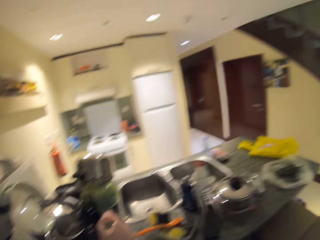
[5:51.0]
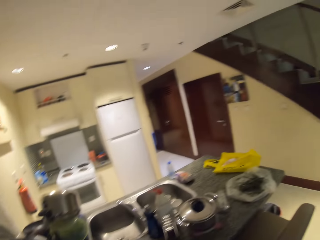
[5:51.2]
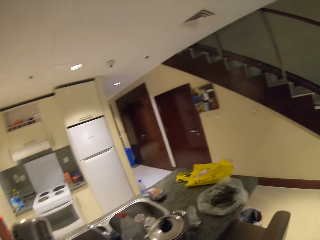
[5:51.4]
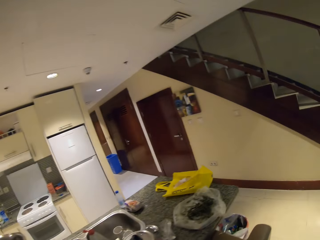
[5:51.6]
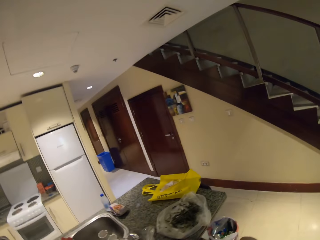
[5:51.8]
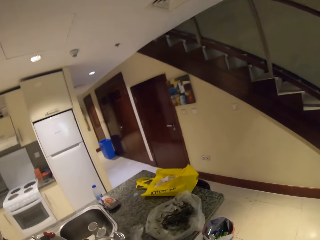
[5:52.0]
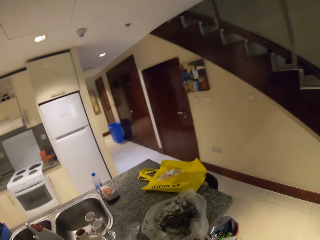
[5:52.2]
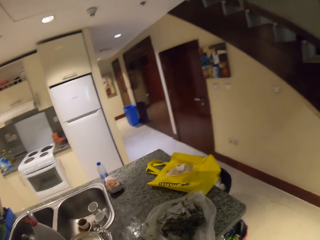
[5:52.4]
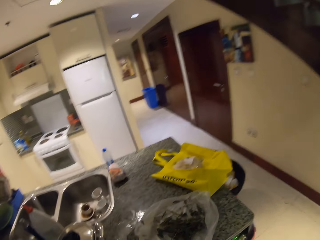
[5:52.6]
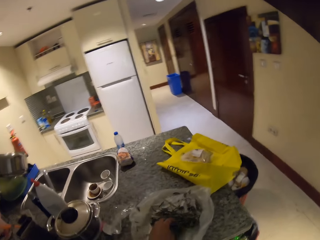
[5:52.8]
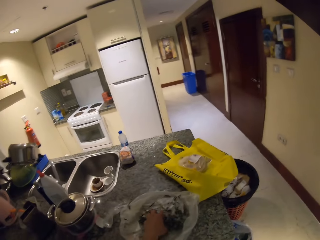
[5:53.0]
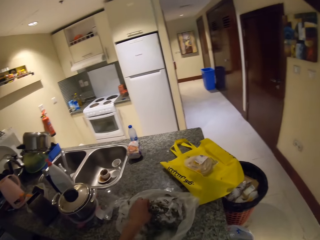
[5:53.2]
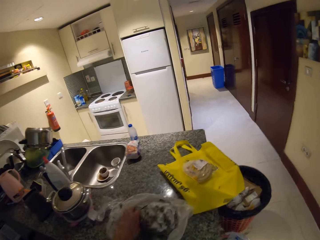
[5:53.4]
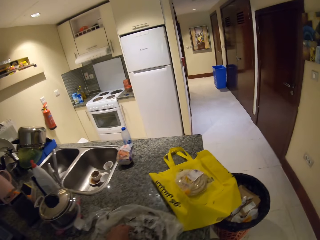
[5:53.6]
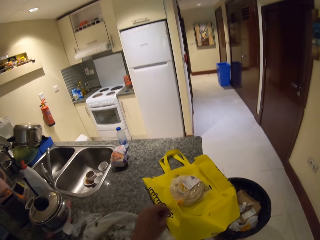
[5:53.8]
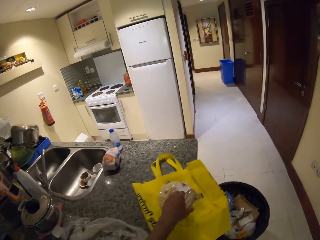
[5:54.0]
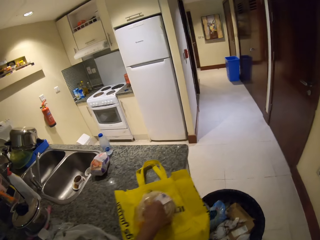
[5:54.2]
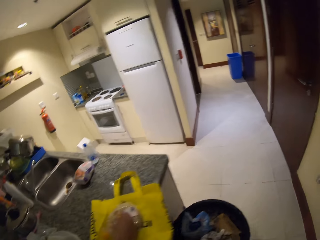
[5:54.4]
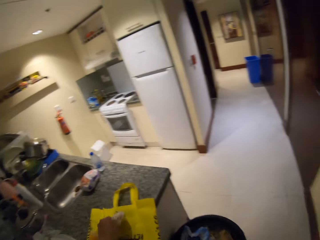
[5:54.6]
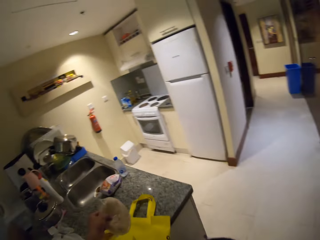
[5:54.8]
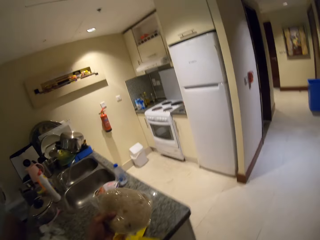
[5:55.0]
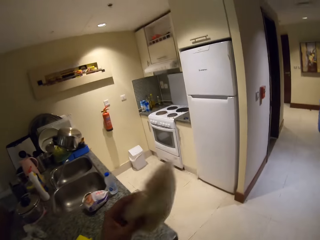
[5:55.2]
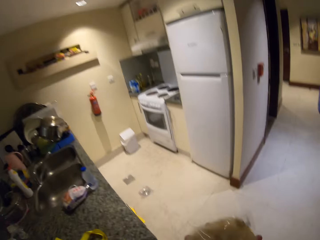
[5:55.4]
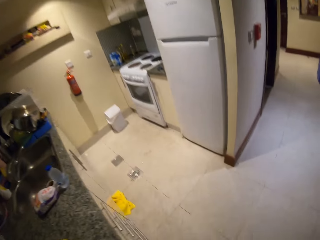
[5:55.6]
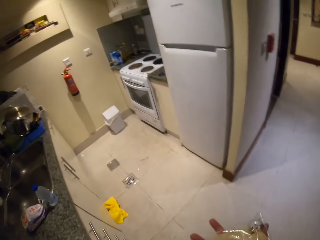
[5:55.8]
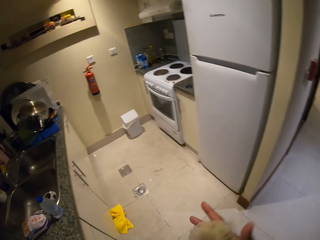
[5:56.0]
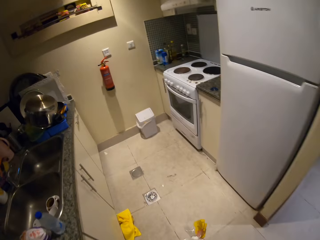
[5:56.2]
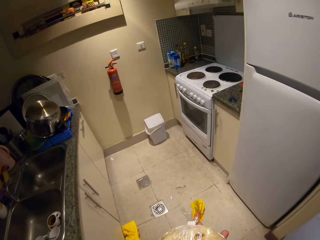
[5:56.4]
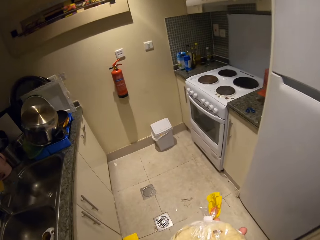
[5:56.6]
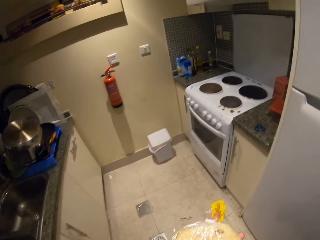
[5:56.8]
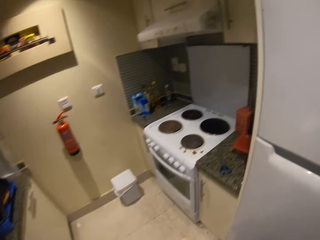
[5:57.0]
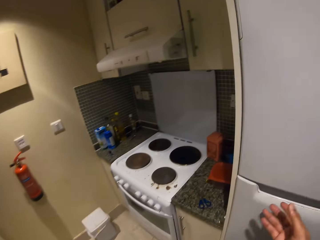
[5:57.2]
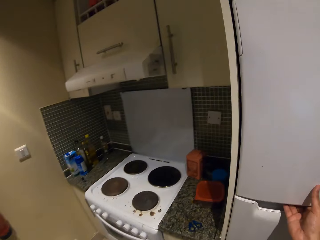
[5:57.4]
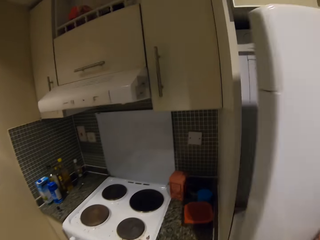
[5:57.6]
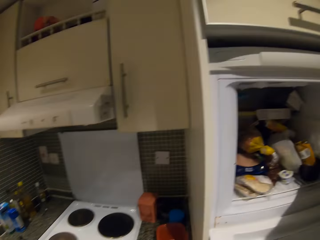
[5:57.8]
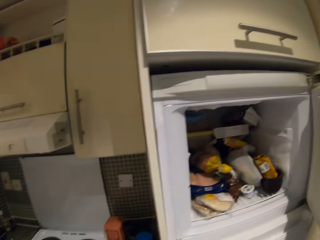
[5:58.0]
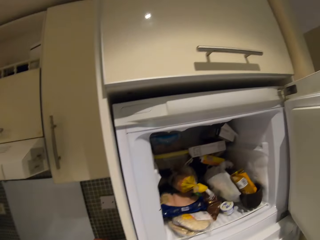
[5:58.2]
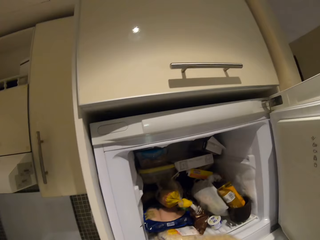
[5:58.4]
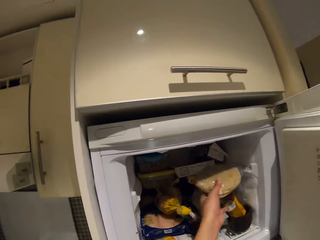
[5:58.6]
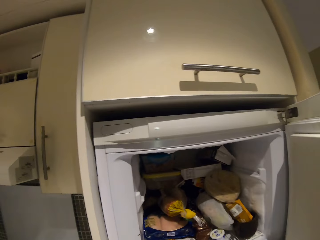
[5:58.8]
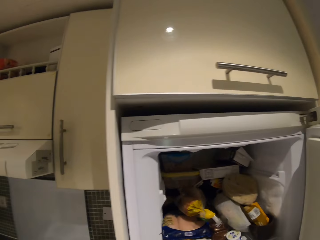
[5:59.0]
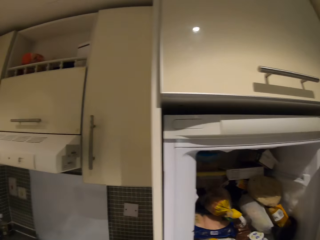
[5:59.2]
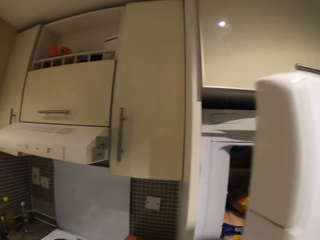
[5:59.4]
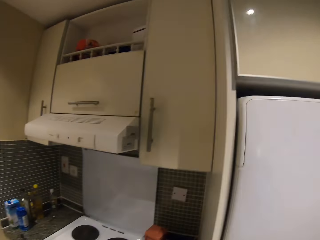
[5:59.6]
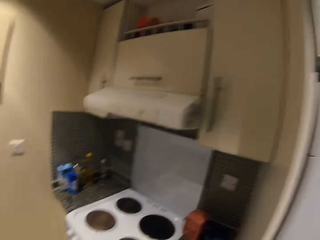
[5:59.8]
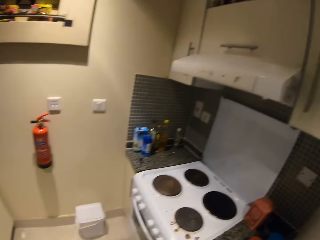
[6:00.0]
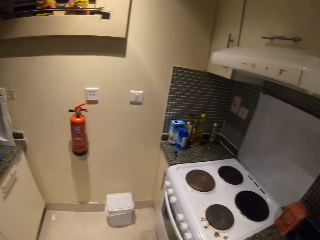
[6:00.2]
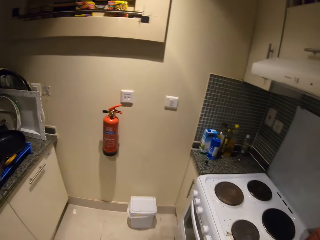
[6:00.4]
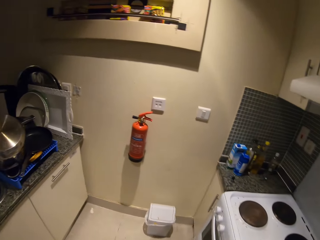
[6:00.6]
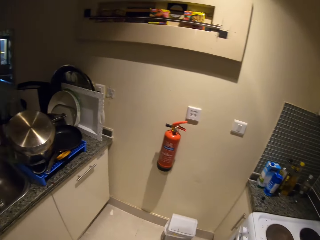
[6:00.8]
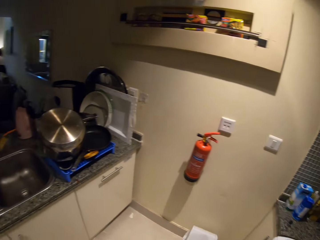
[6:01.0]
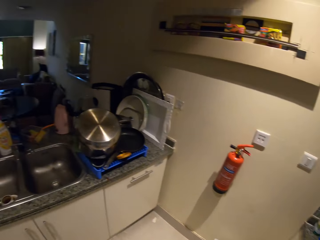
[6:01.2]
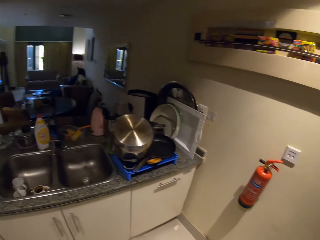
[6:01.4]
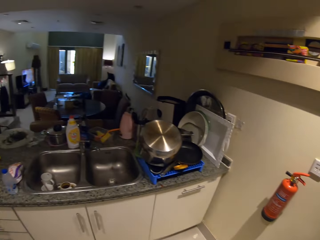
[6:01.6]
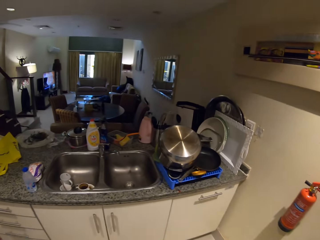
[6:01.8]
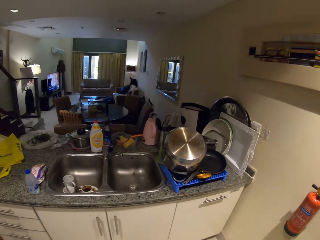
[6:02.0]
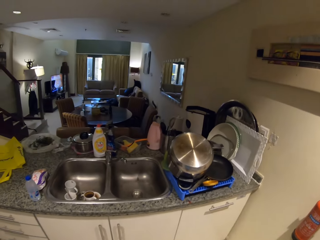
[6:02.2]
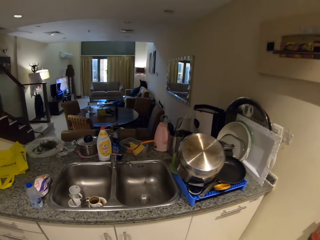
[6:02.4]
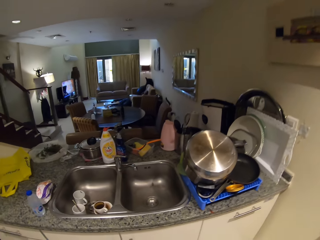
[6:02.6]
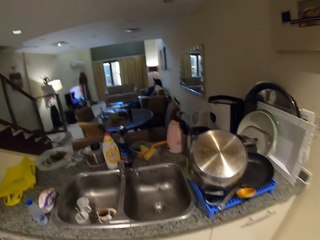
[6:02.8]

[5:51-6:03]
The camera wearer holds something. They pick up the wrapped pancake. They walk in a house. They open the fridge. They put the pancakes in the fridge. They close the fridge.

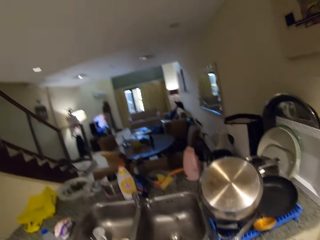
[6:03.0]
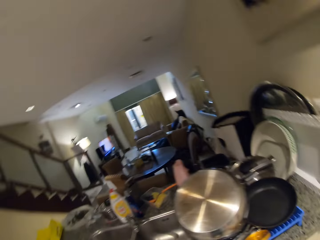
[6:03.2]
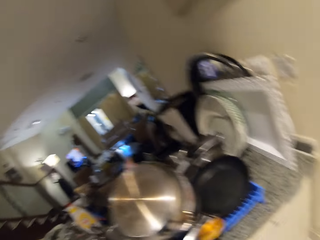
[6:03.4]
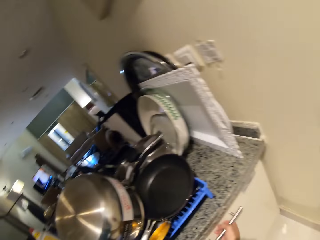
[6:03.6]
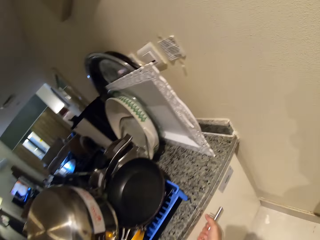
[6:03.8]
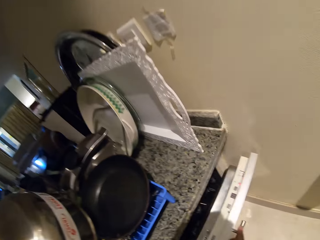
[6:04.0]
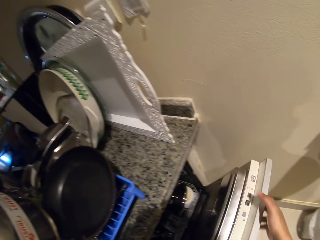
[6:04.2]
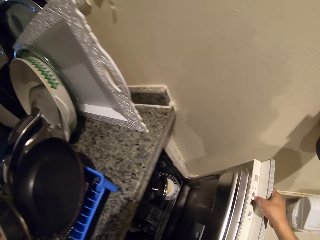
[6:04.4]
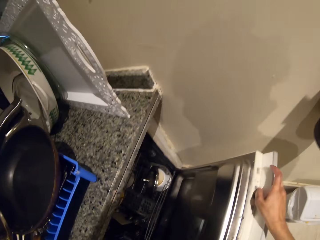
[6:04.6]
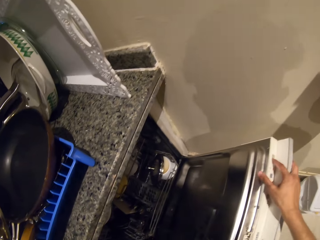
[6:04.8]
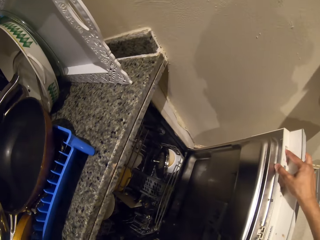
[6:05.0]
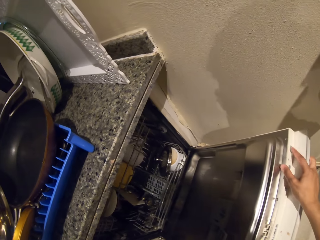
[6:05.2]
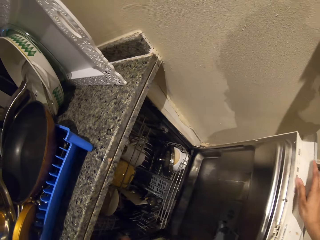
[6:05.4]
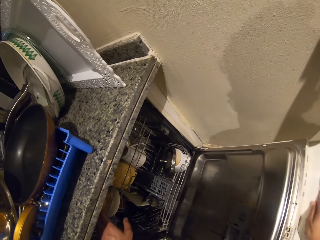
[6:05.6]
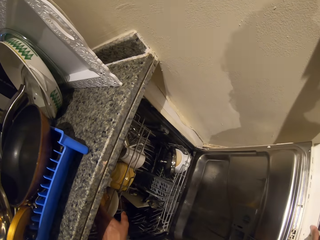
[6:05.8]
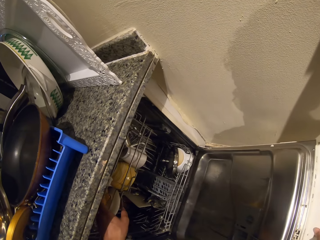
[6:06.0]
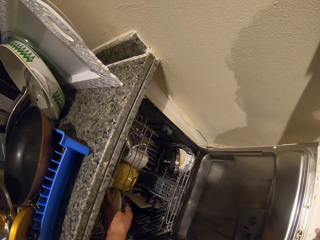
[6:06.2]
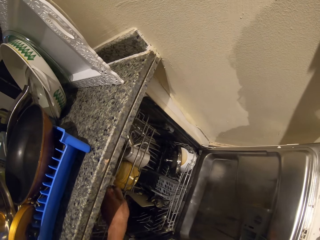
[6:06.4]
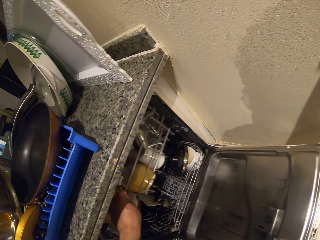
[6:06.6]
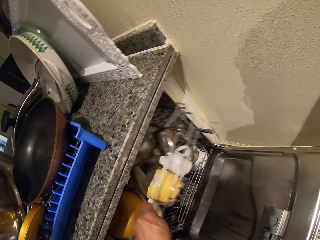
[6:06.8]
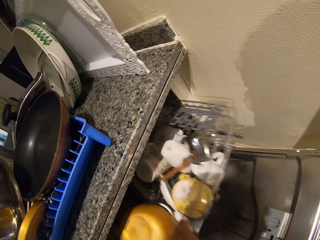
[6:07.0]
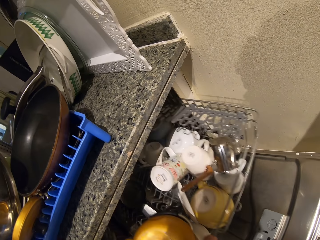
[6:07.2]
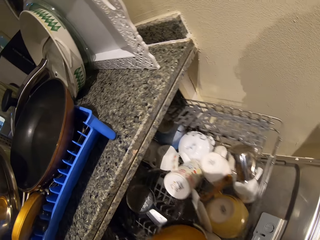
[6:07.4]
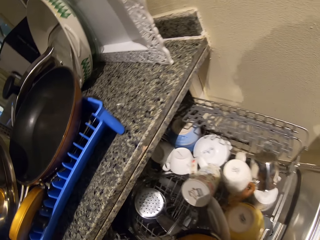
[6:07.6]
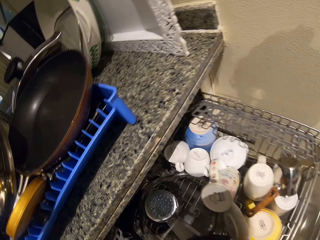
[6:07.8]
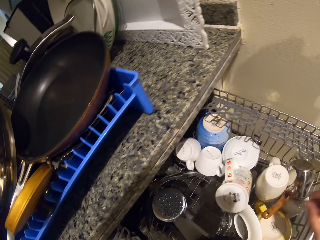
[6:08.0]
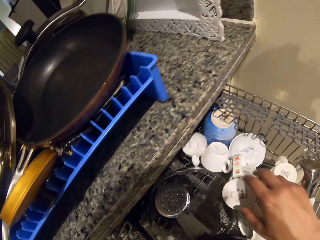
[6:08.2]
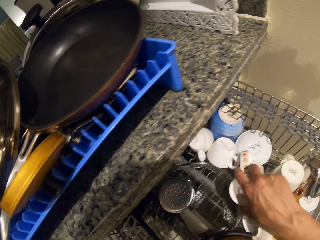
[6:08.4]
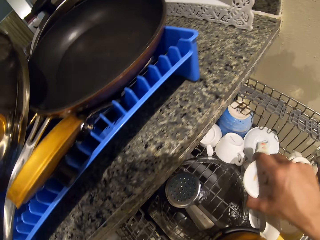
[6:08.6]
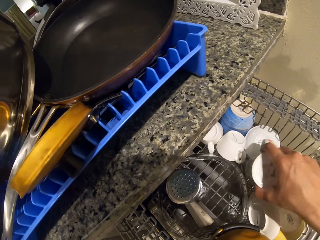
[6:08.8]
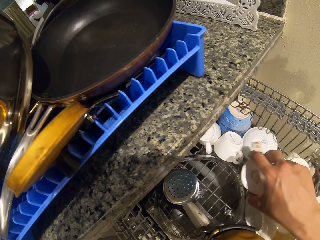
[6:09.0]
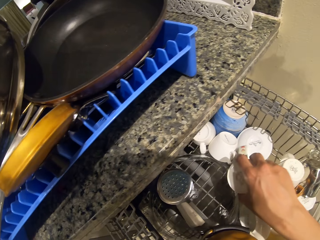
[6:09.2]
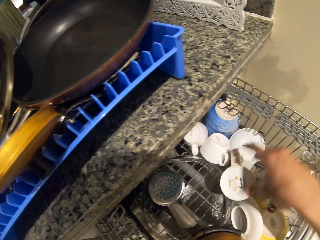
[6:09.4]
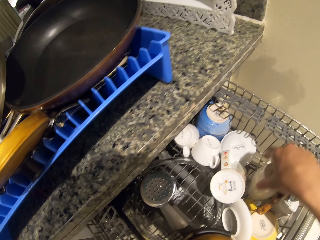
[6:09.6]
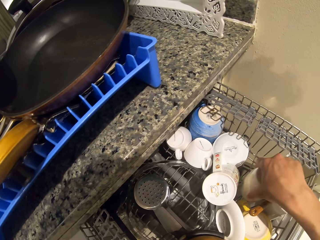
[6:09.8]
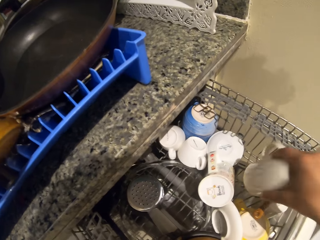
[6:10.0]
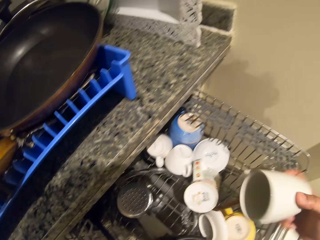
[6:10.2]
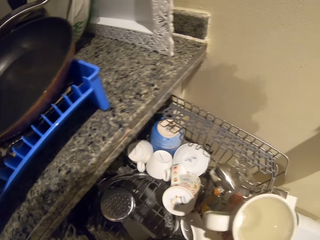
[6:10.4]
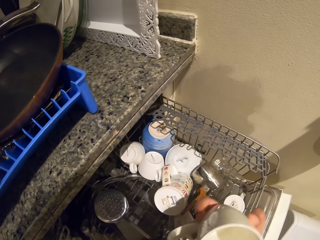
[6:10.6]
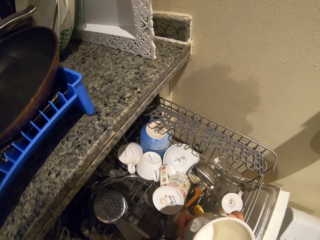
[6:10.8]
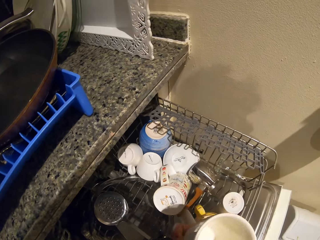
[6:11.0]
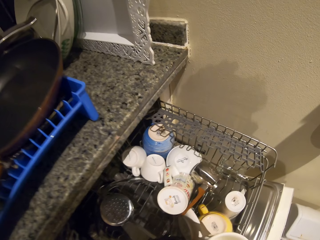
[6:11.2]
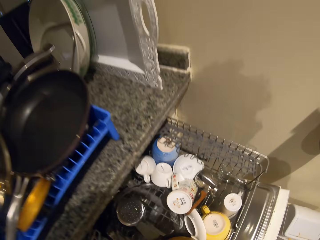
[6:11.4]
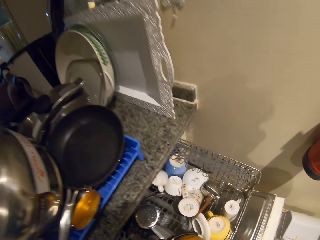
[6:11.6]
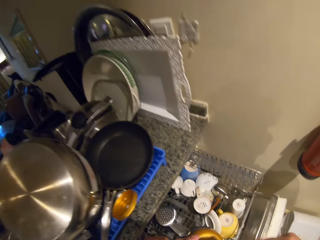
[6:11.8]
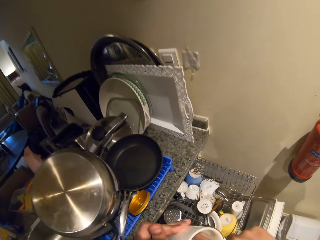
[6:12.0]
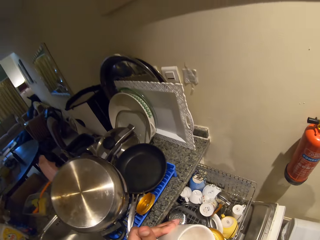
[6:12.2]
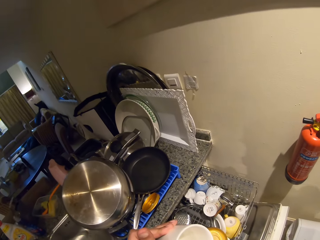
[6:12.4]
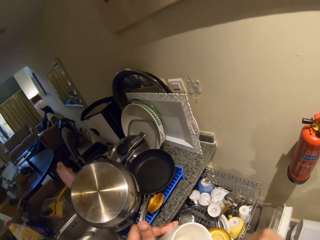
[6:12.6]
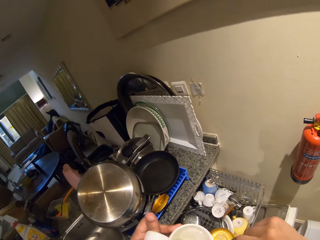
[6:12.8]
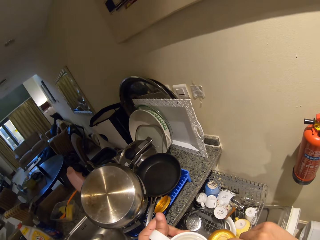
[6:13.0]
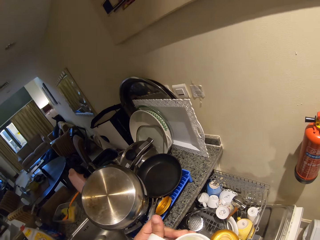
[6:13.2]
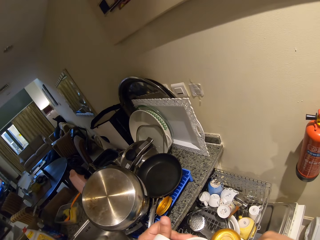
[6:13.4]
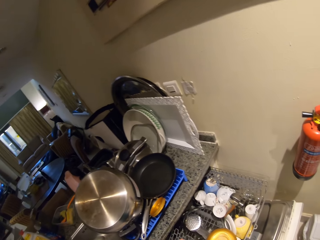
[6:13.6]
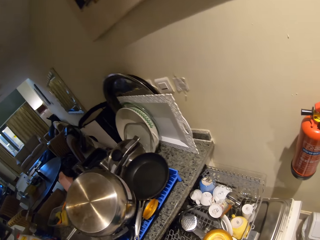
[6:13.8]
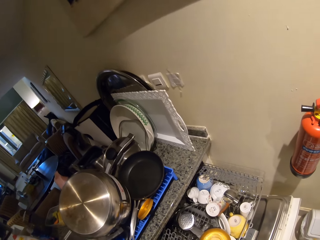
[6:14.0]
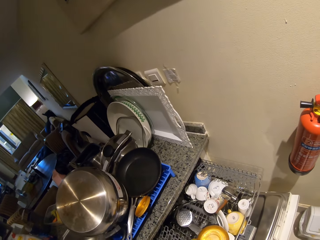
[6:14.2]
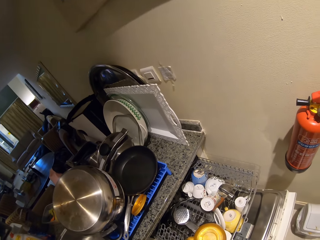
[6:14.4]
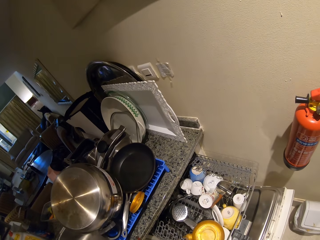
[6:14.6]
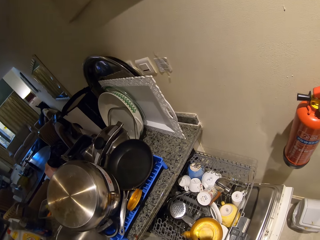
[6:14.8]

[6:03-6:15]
The camera wearer opens the cabinet. They open the cabinet drawer. They move the cup. They pick up the cup.
